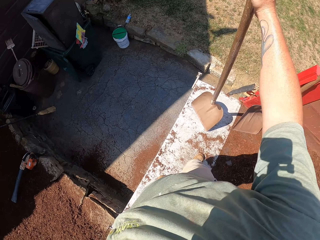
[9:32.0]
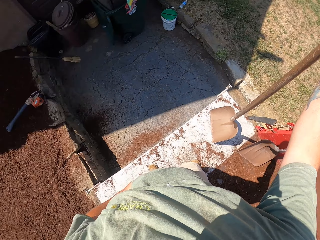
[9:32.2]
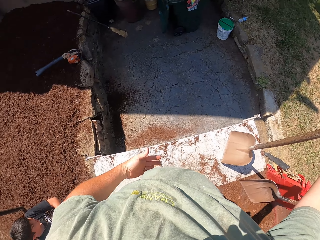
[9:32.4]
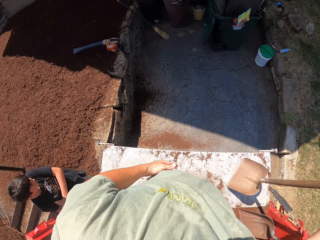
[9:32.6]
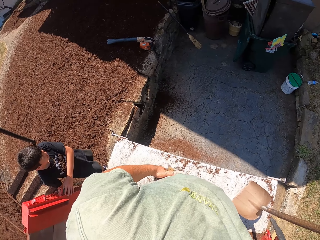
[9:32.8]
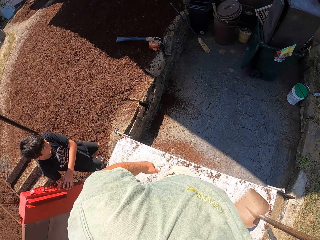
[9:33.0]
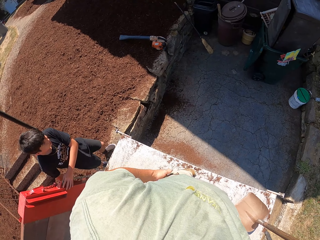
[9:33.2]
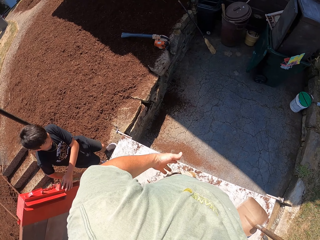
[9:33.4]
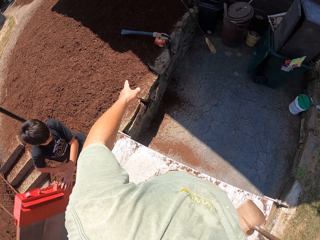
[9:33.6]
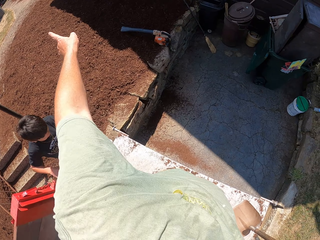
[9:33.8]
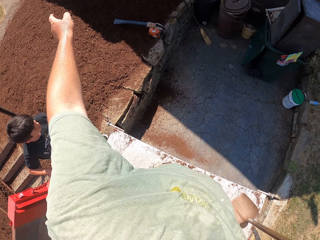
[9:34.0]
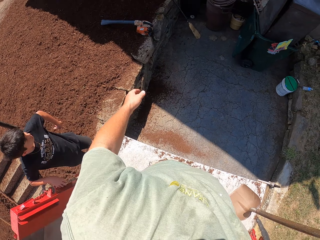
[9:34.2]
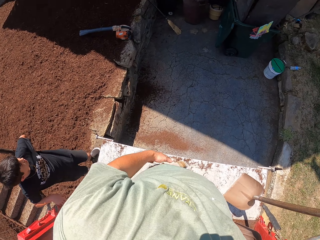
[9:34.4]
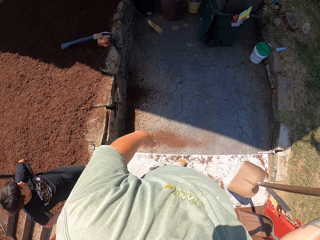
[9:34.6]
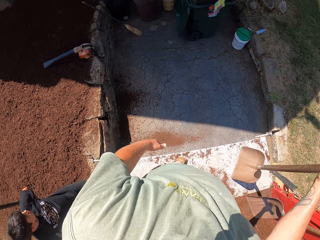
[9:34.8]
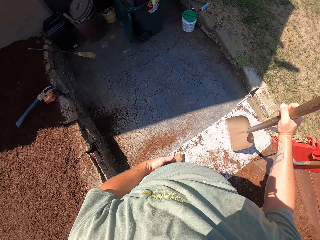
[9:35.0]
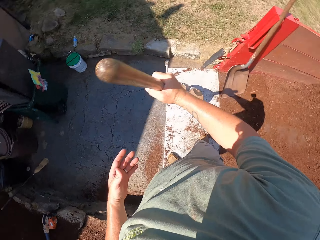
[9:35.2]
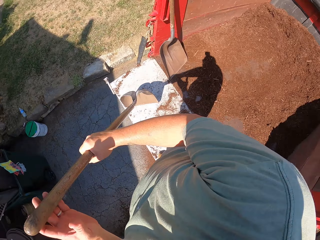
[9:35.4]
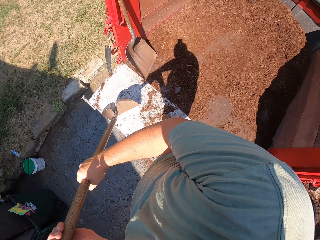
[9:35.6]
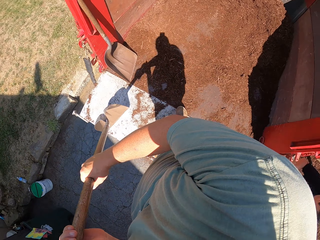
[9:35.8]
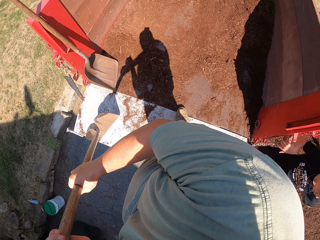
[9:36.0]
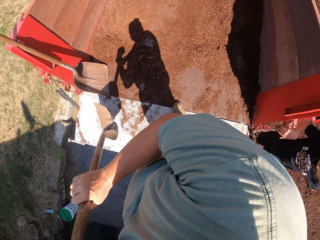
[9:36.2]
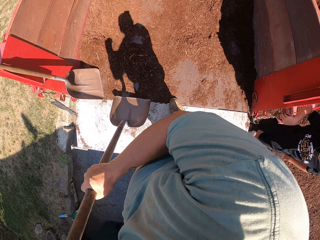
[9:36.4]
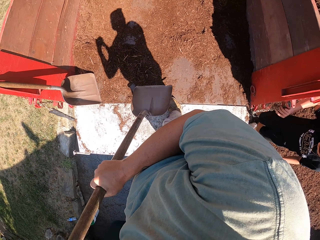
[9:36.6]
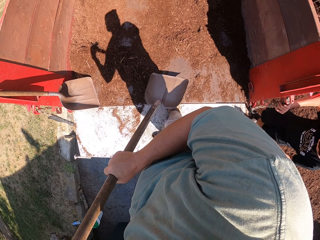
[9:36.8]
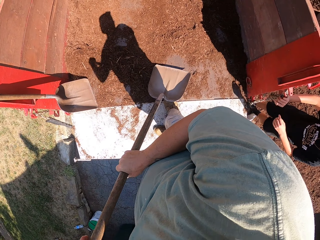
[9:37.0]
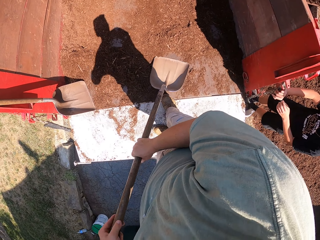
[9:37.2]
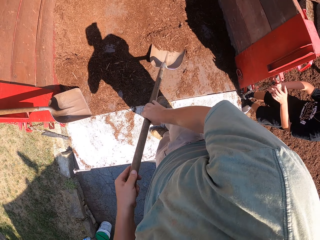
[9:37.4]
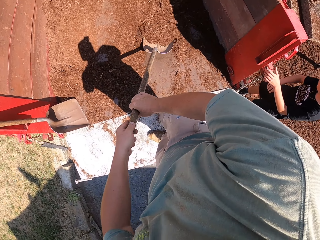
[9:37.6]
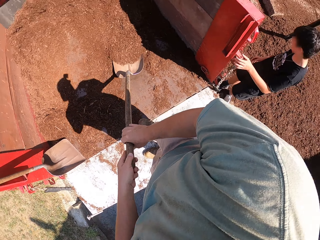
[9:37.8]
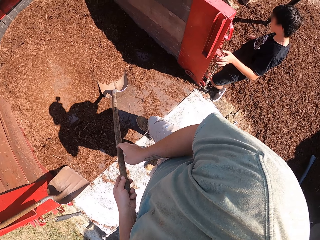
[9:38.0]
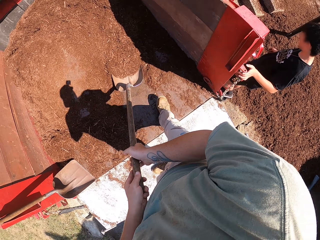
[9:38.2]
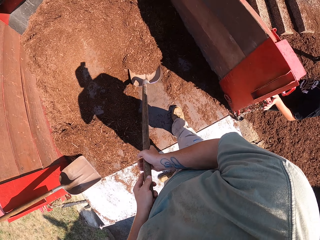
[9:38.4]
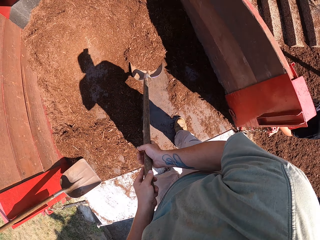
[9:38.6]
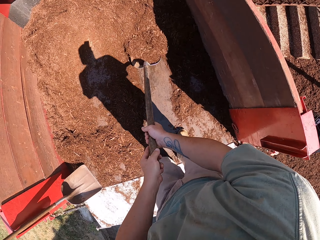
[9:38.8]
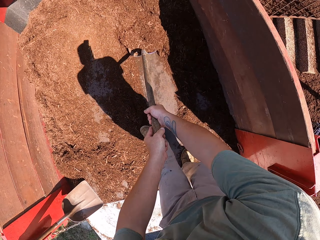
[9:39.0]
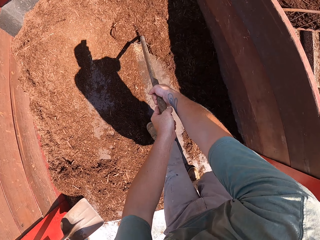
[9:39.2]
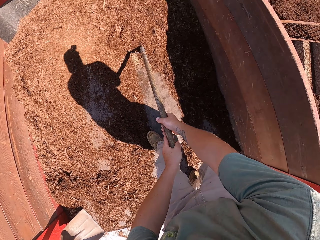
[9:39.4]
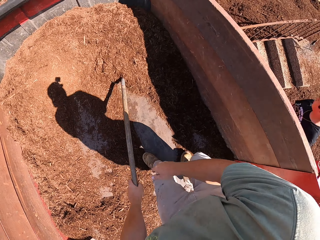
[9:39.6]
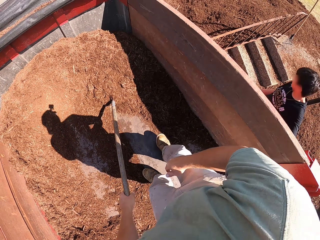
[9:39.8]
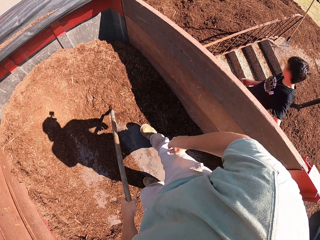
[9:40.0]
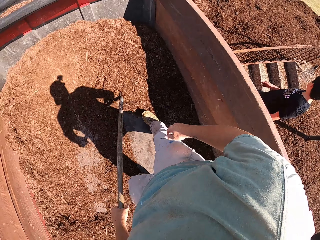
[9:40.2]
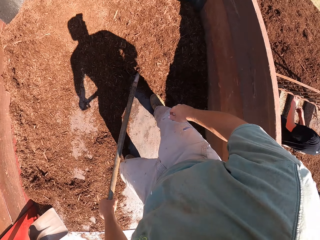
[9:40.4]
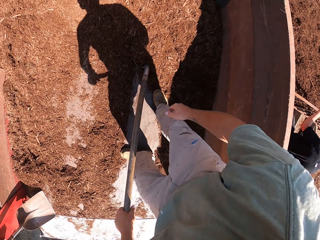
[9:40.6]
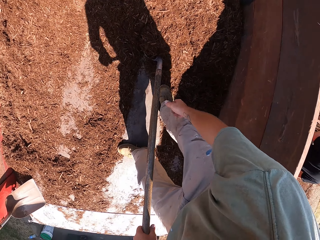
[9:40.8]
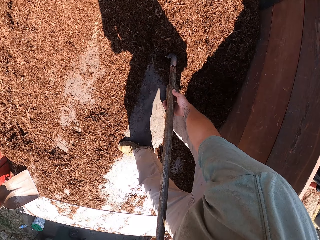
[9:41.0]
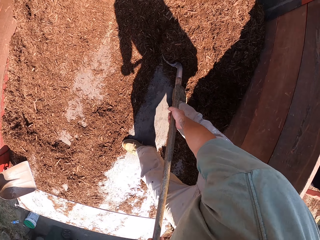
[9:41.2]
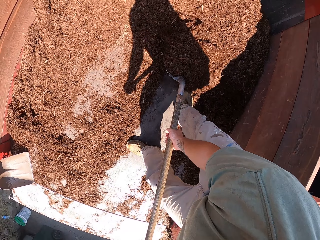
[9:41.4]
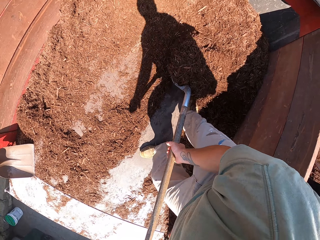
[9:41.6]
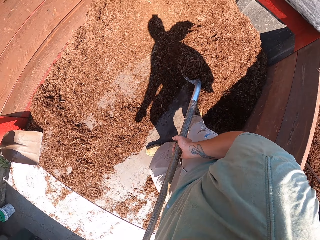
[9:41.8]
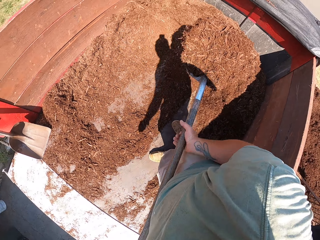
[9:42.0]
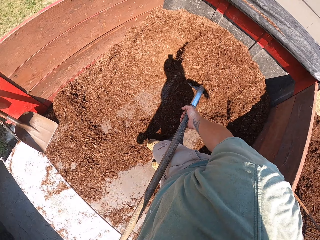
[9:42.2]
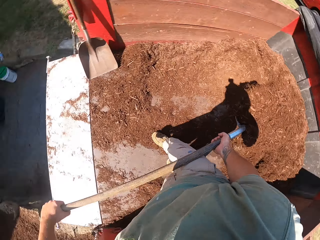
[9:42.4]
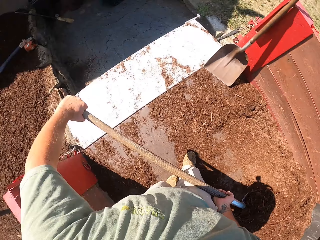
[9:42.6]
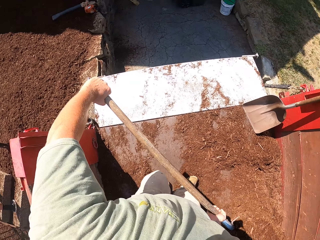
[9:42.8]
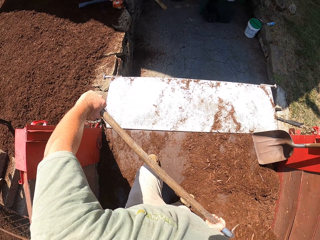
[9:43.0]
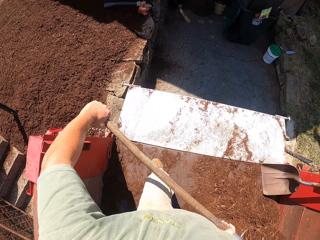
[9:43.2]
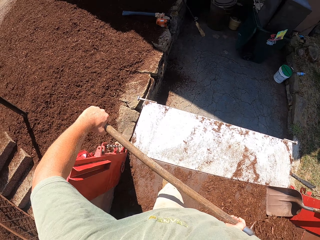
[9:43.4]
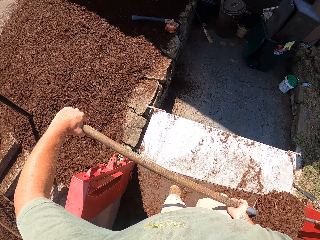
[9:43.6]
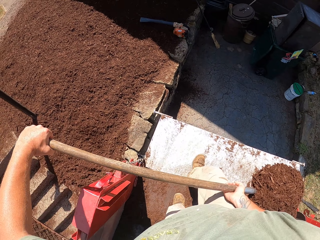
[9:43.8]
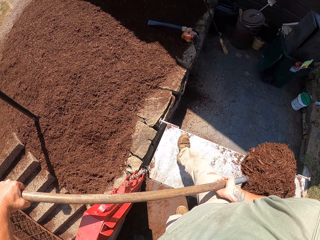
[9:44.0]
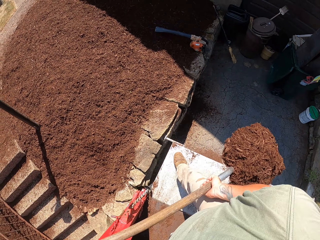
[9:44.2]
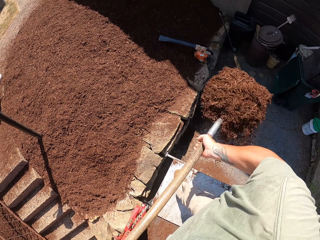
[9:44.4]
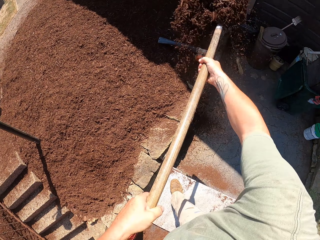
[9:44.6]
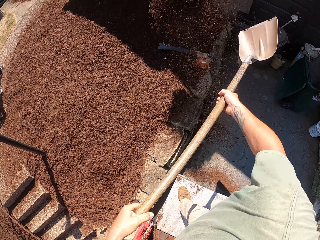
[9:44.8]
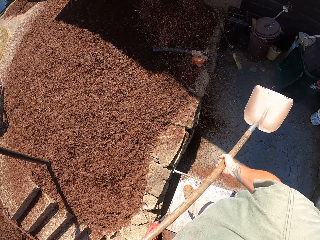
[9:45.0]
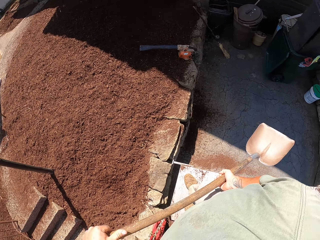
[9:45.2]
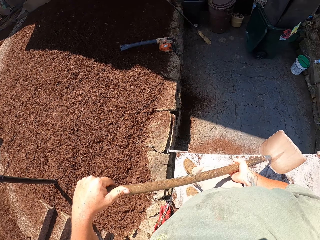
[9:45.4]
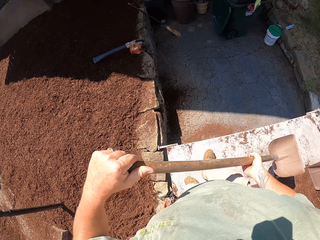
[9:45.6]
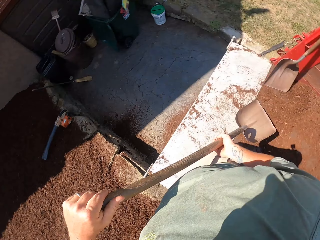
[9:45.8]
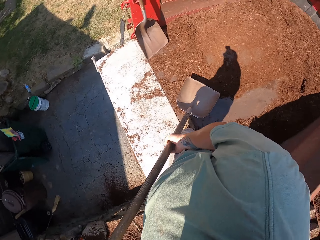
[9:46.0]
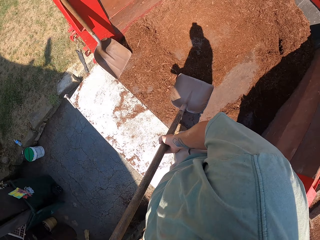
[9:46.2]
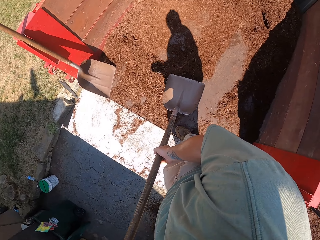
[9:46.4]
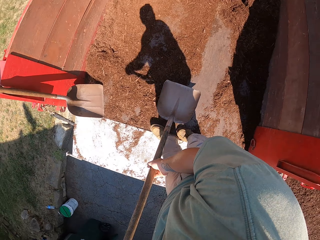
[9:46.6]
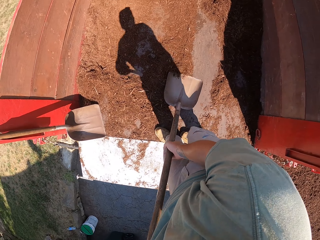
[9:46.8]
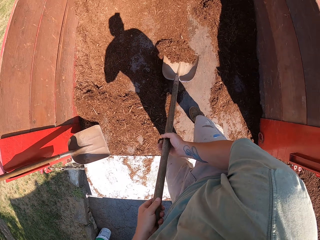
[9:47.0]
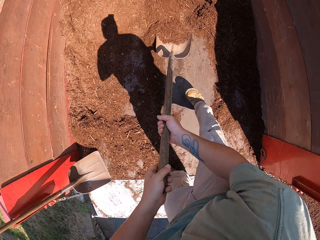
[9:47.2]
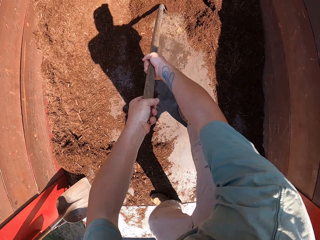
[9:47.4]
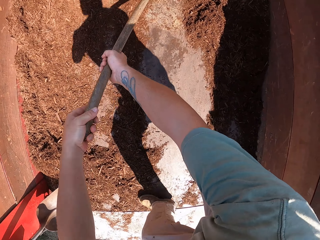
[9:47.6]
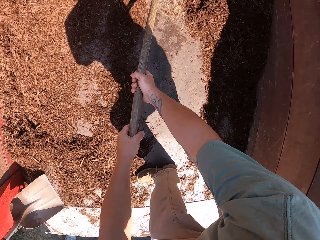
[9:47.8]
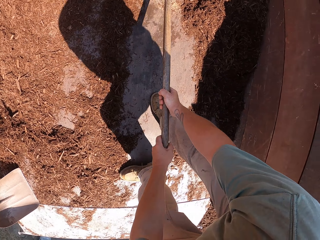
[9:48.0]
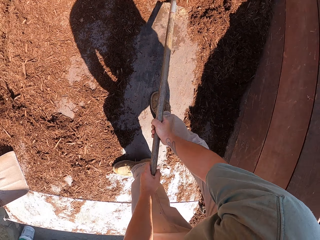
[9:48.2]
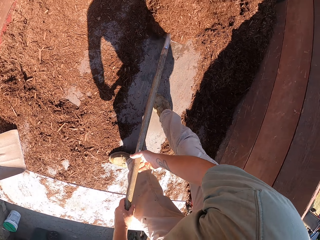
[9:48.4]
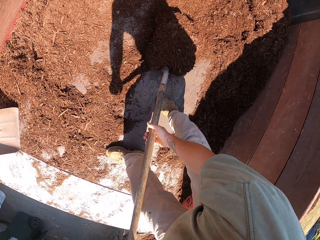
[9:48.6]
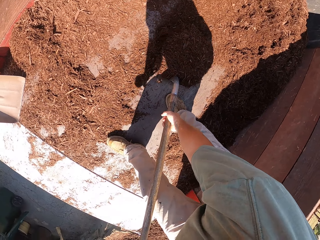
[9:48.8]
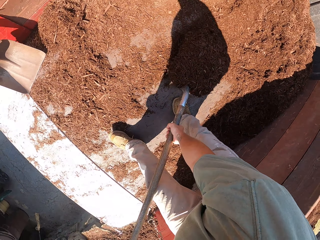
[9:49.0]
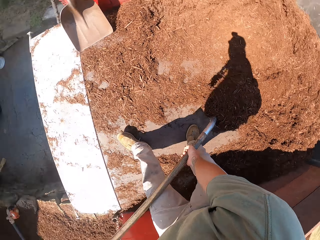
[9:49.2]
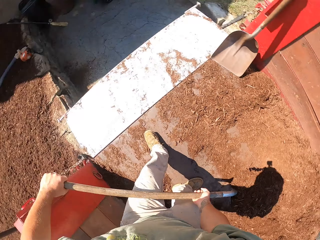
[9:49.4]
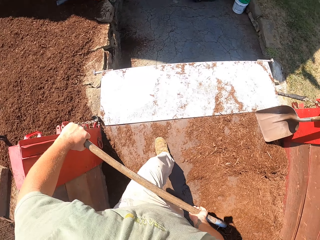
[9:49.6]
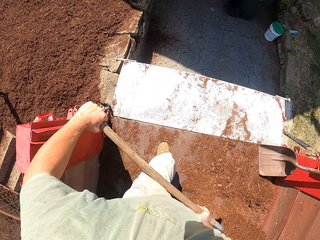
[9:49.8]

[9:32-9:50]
The camera wearer converses with a man. They collect the loose soil from the truck with a shovel. They pour out the soil on the ground with the shovel.

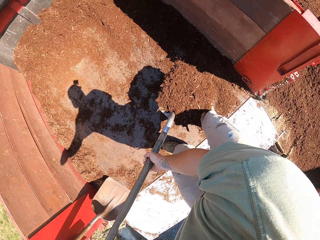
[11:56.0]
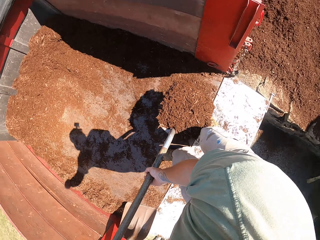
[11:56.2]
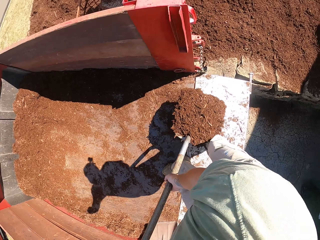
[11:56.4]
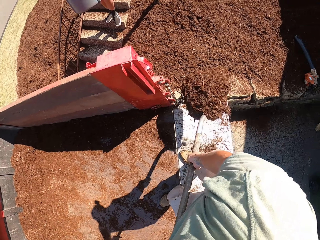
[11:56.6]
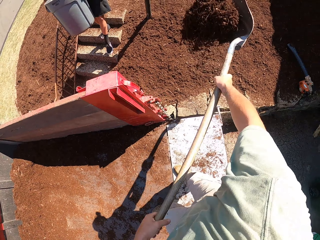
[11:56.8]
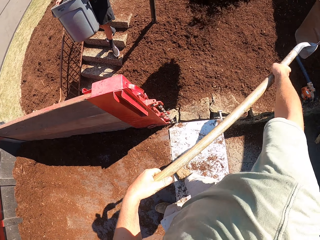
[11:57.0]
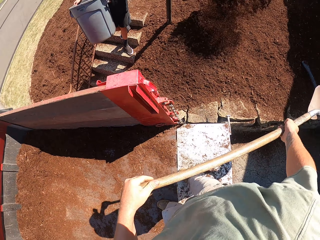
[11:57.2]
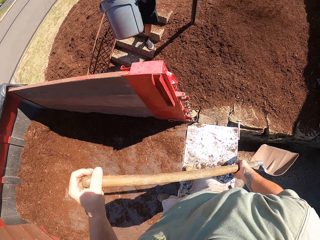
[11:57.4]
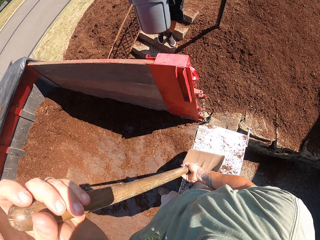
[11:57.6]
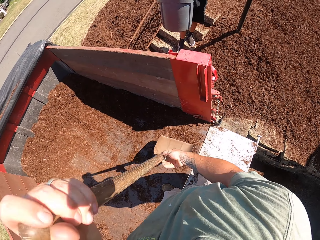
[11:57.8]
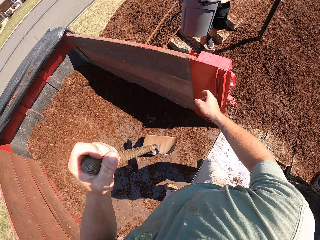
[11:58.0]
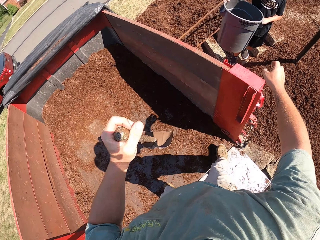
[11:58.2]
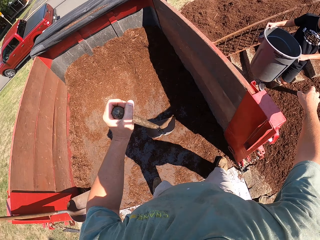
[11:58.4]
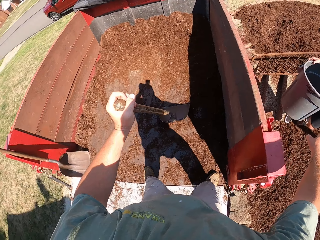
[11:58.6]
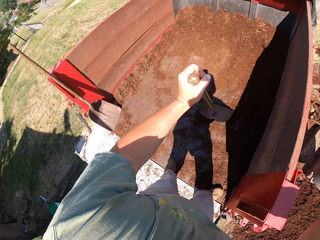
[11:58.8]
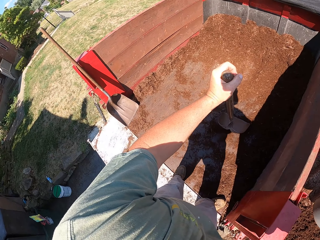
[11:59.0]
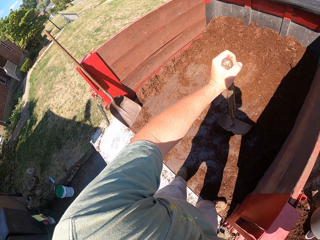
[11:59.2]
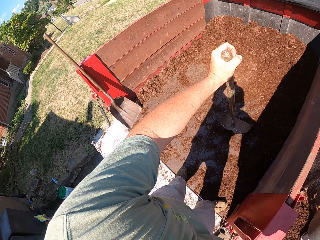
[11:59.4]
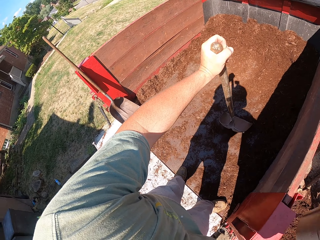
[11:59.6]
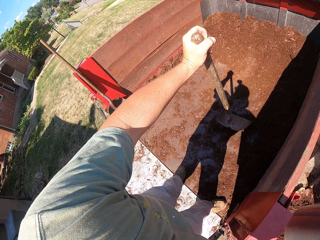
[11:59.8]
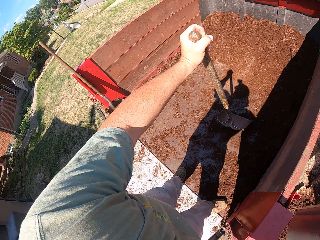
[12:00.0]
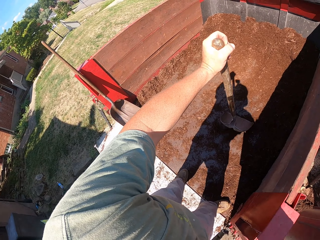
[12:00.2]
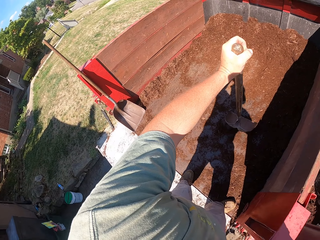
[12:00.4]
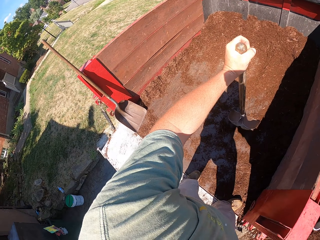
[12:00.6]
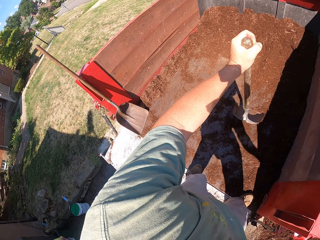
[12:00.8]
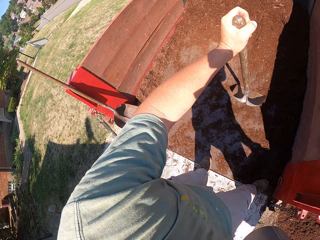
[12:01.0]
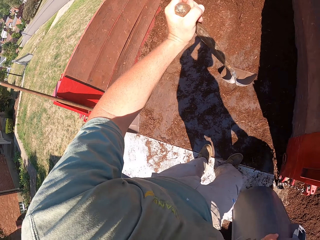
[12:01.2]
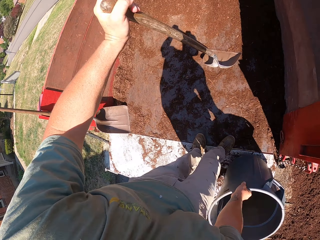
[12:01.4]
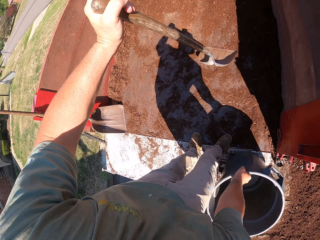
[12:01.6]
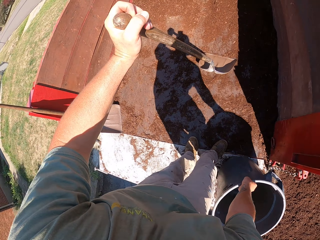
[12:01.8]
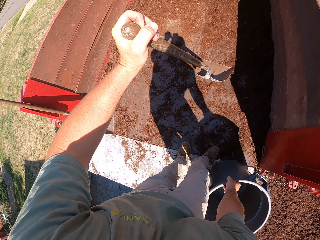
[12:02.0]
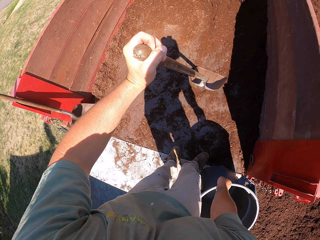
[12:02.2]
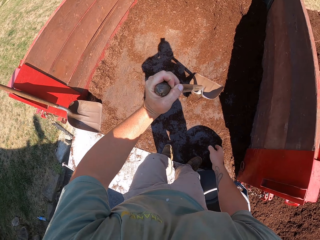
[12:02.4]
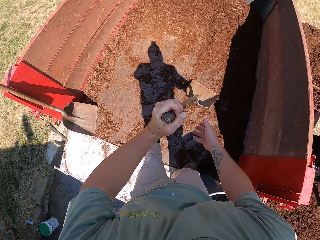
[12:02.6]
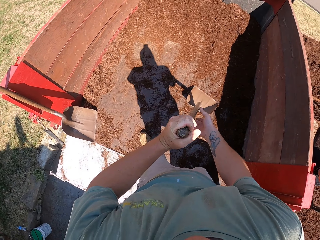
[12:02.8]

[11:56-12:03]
A man walks towards the camera wearer holding a tin. The camera wearer takes the tin from the man.
